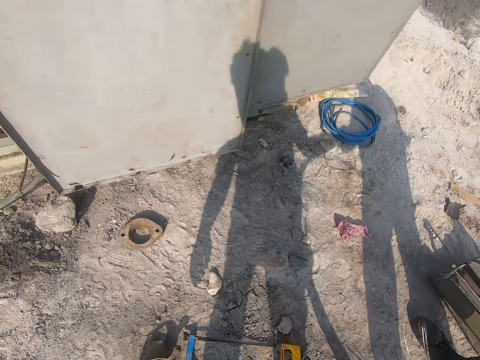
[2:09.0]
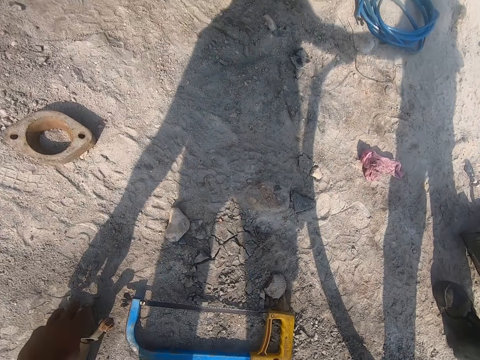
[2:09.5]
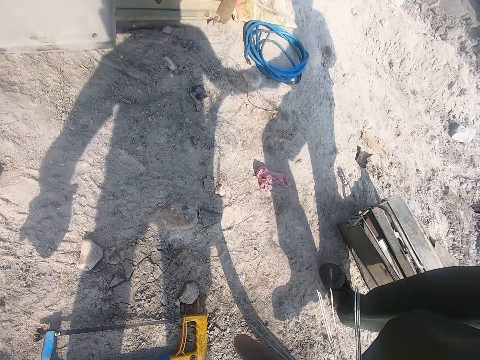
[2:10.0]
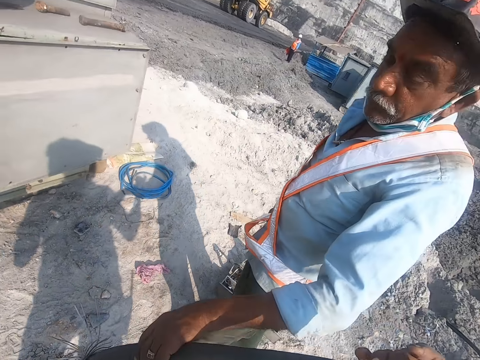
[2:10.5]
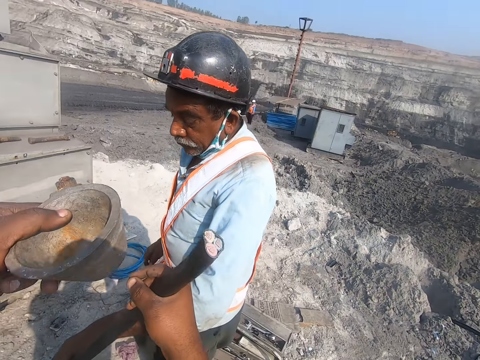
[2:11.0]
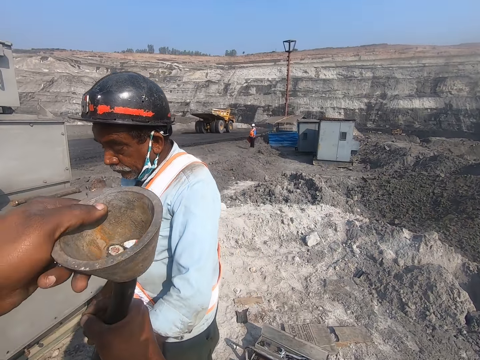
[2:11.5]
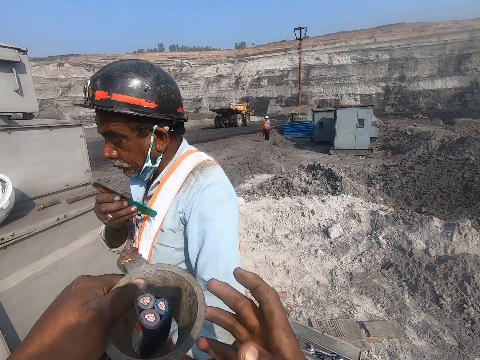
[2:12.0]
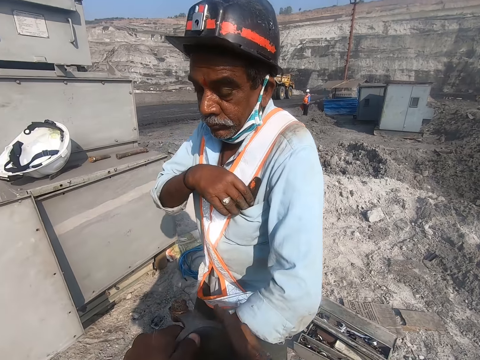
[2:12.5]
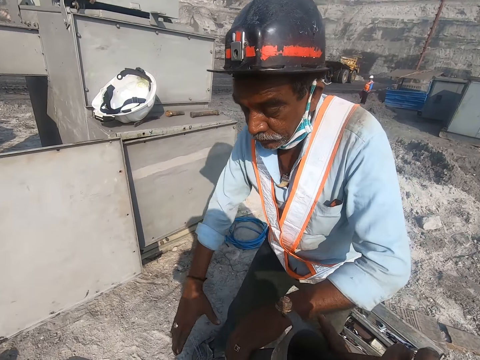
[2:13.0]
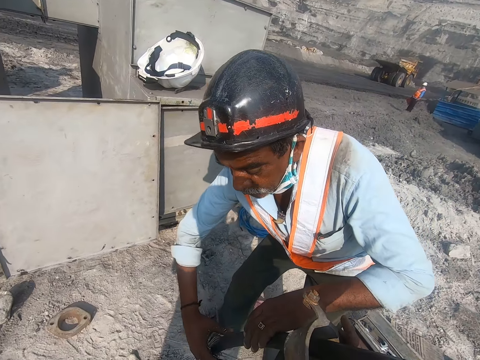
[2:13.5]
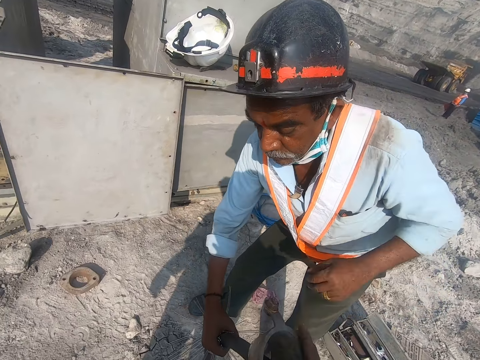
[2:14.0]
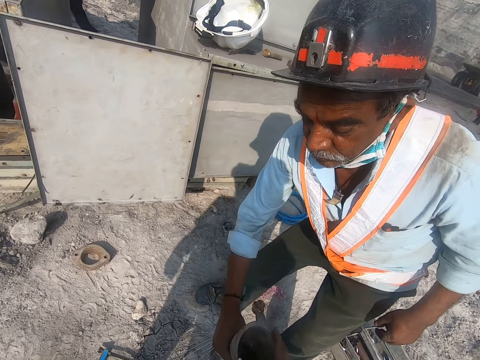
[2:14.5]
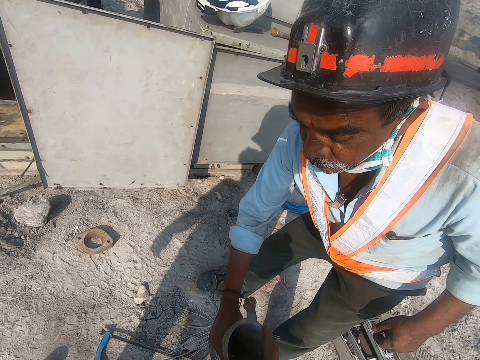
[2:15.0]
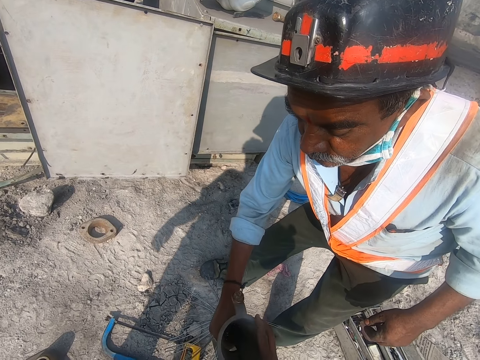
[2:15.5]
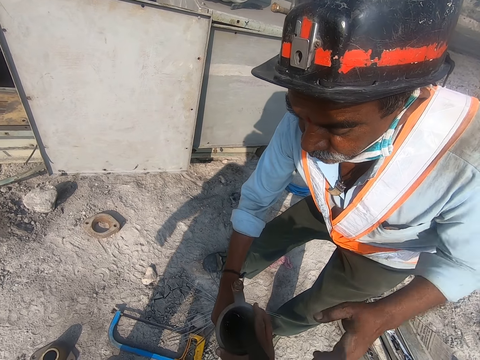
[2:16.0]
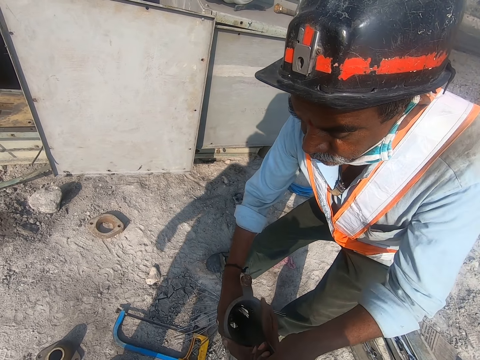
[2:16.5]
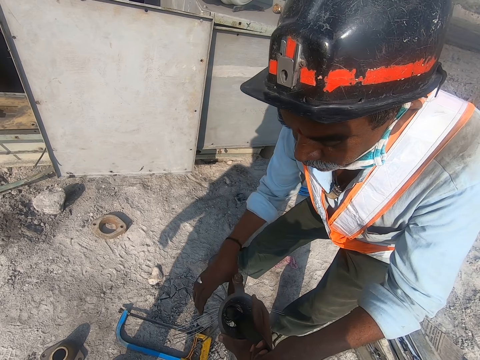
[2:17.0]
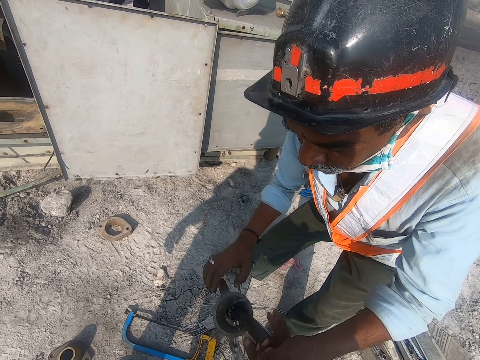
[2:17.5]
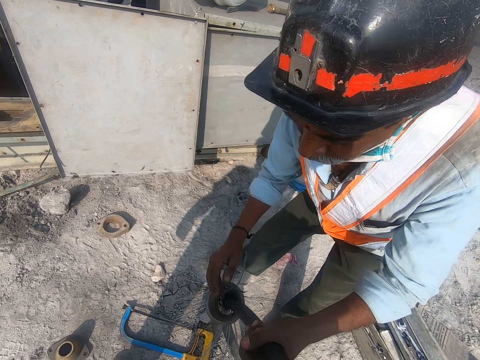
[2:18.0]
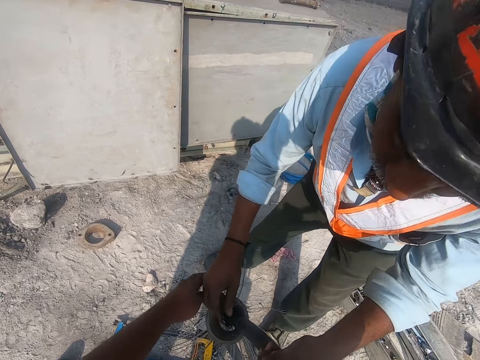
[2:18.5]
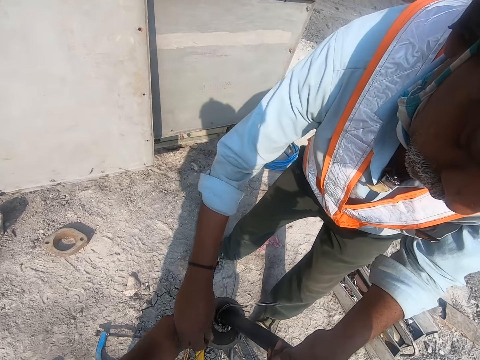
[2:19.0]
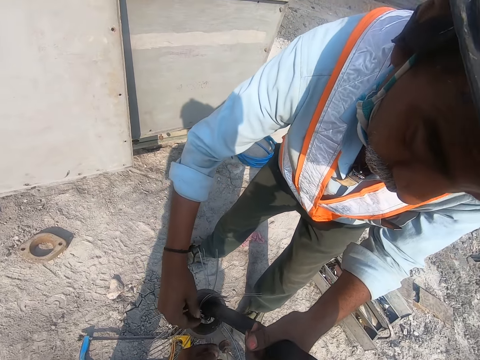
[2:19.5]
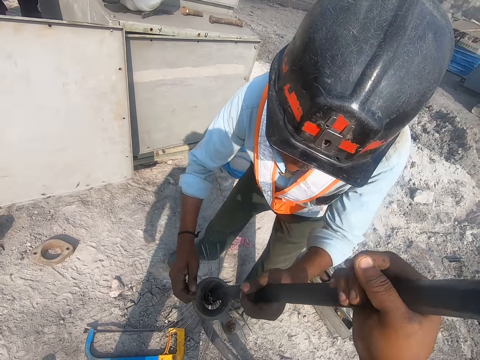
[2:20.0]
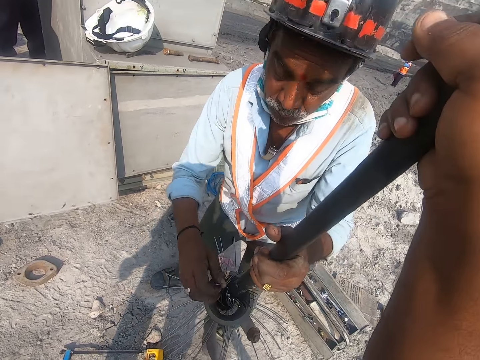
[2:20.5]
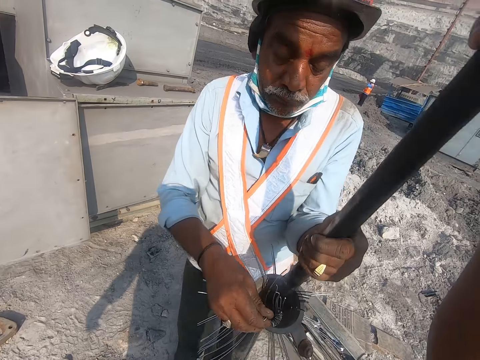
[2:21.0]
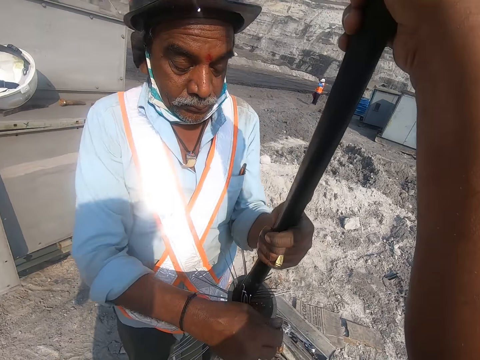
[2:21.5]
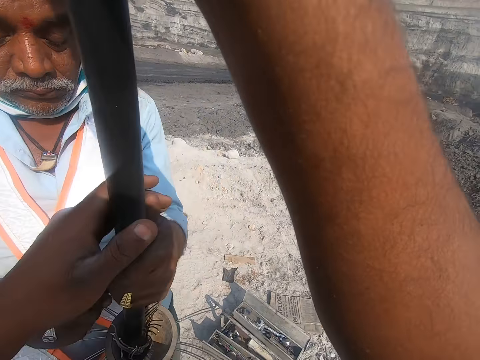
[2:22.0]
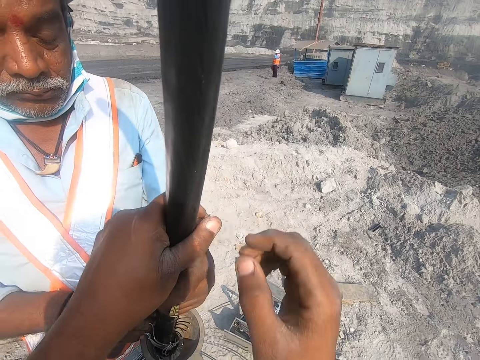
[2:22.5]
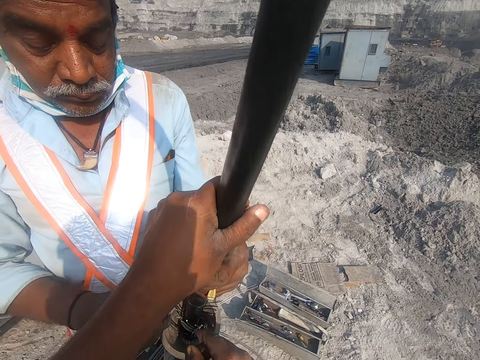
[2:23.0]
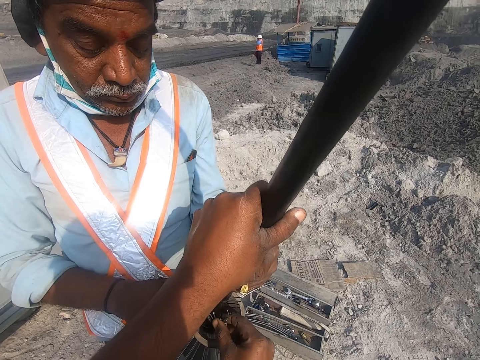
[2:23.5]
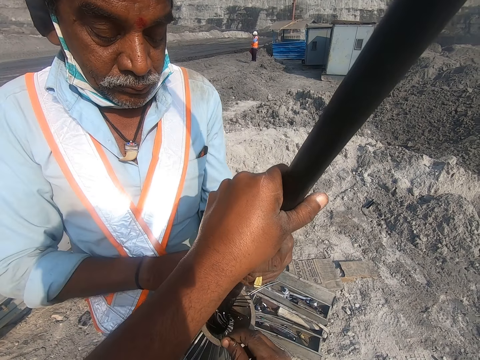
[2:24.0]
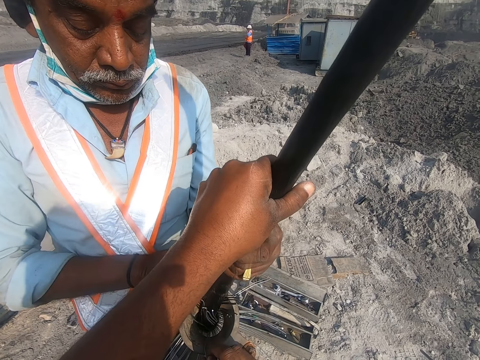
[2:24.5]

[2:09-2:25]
A man picks up an object. The camera wearer picks the object from the ground. They put the object through the wire on the pipe. The man puts the pipe knife in the pocket and holds the wire. The man fixes the wire on the pipe with the camera wearer.

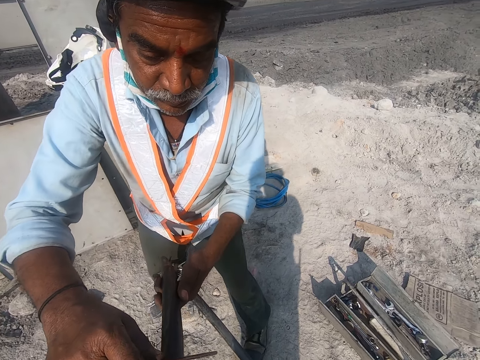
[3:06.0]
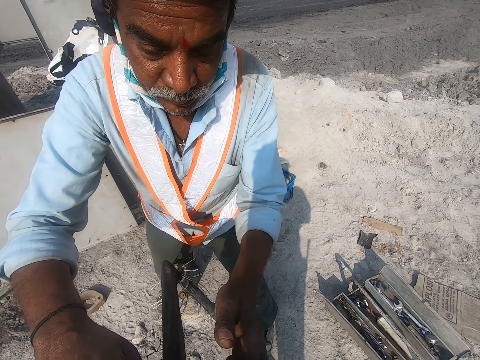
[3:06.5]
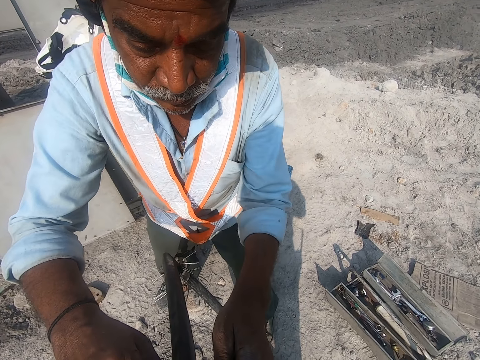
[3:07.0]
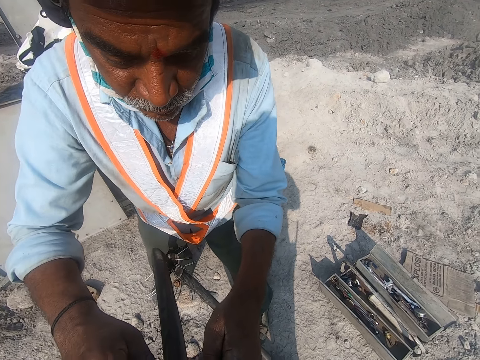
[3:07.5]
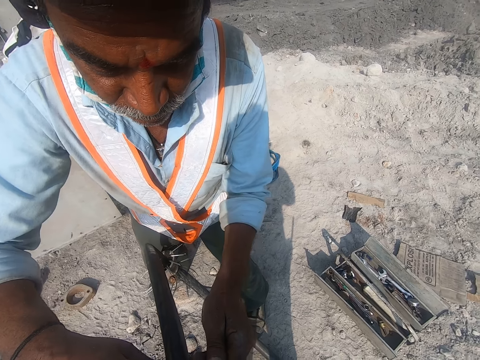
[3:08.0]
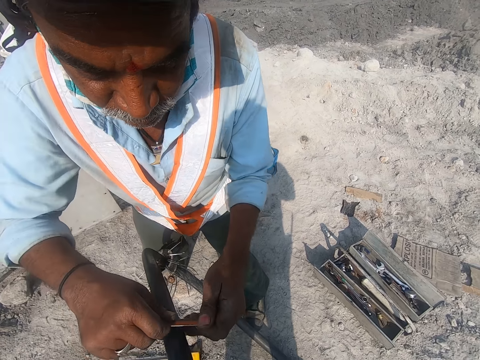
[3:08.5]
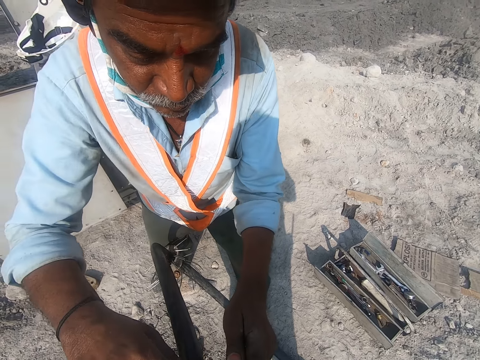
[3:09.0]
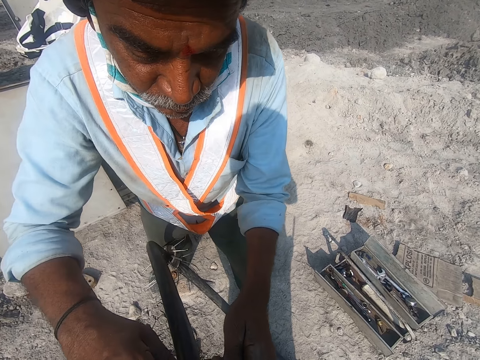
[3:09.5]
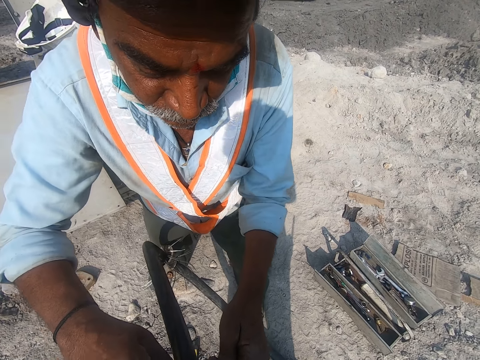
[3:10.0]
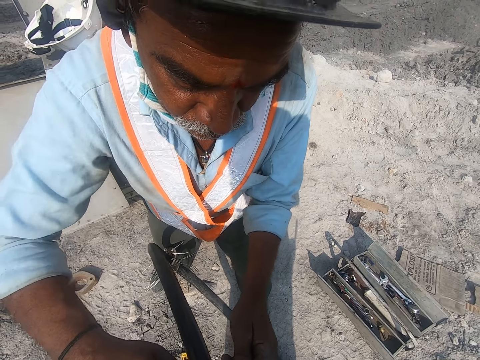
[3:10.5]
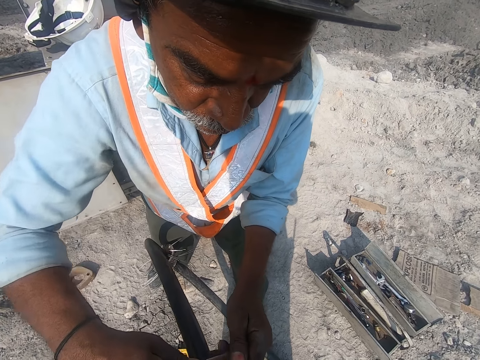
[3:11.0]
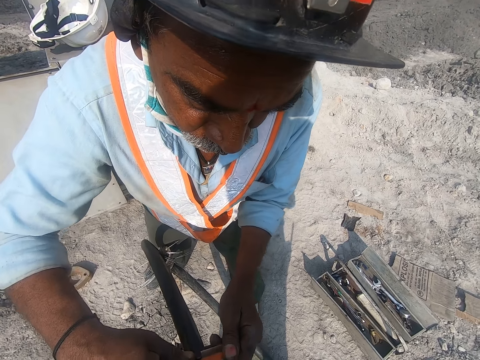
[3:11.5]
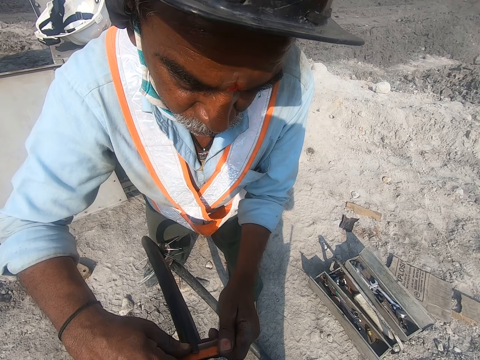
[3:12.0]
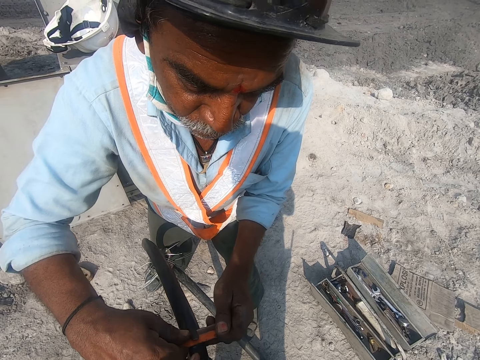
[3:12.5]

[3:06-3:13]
The camera wearer cuts the pipe with the pipe knife.

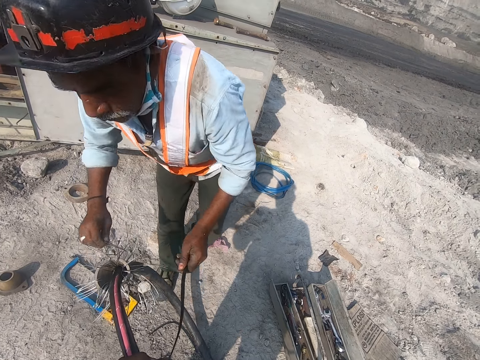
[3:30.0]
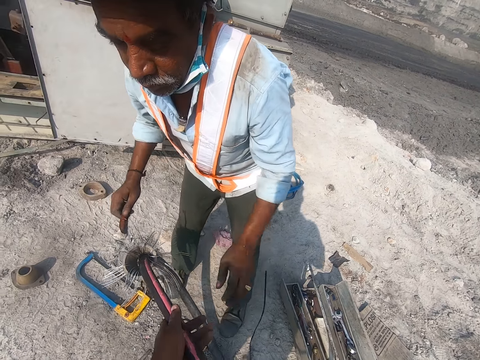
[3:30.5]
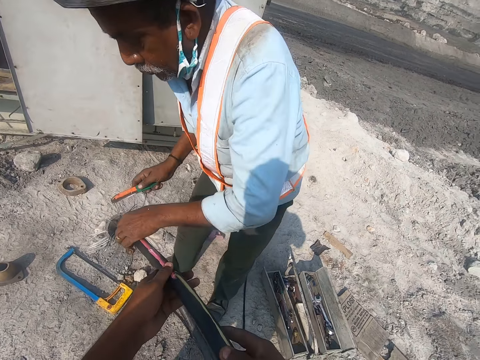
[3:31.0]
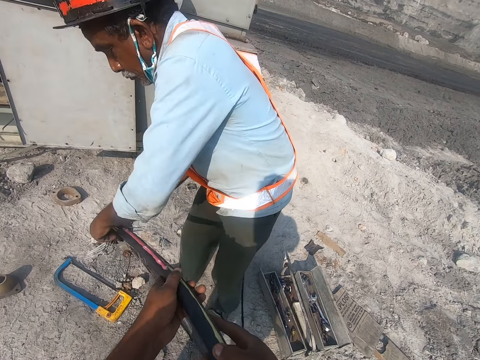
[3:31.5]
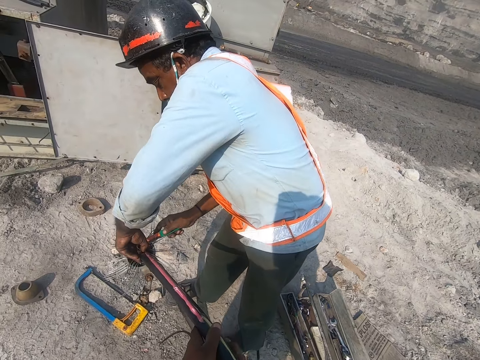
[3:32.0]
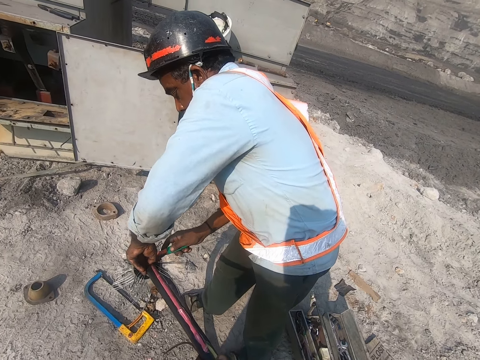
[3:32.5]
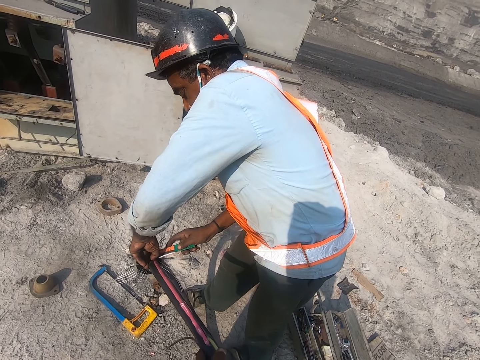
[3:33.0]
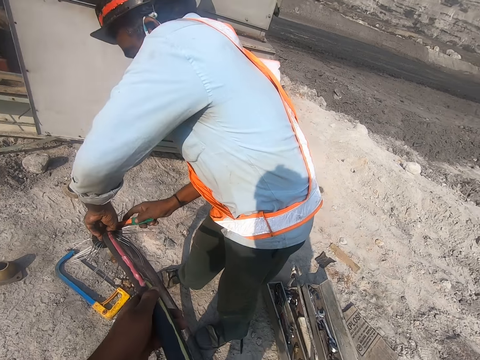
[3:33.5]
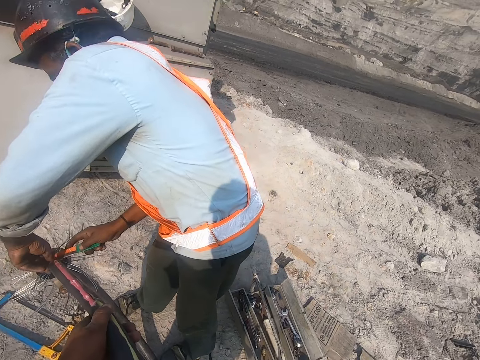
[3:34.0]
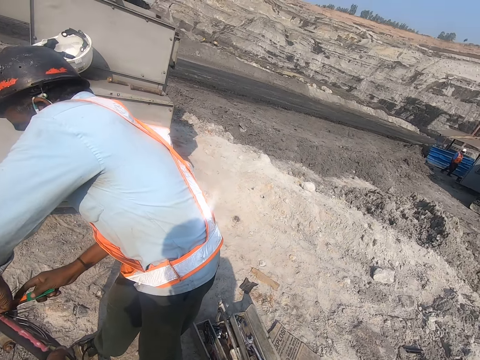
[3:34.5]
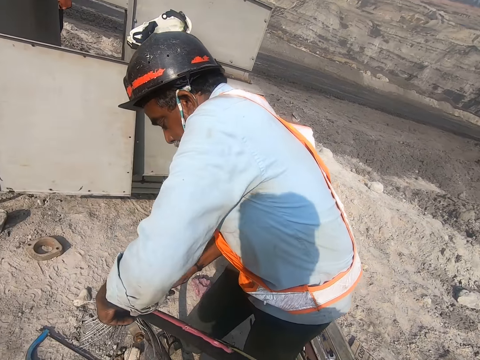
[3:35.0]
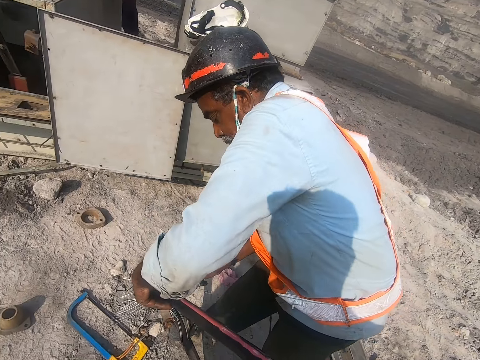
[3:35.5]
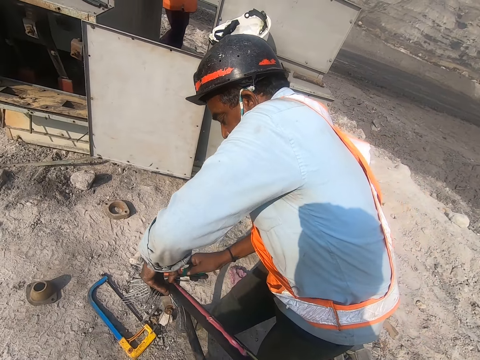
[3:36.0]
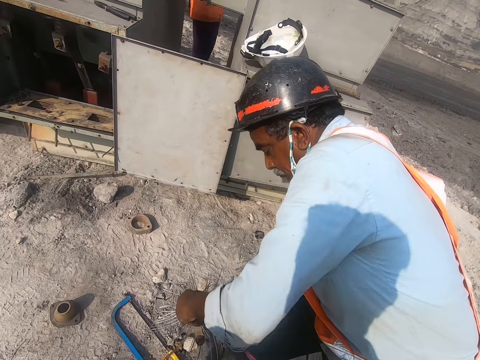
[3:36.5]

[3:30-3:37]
A man fixes the wire with a pipe knife.
